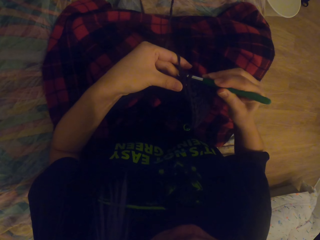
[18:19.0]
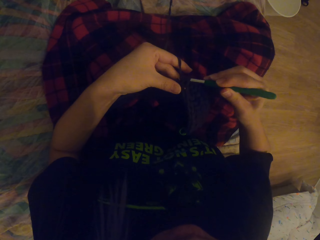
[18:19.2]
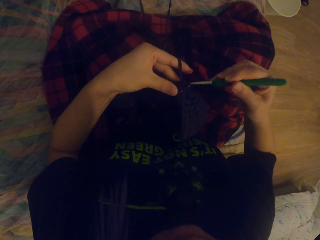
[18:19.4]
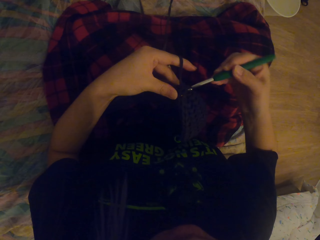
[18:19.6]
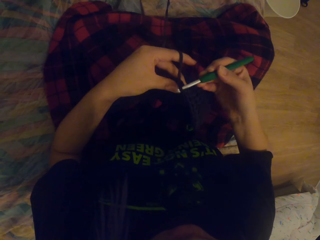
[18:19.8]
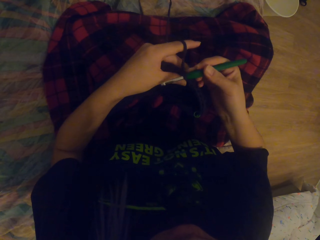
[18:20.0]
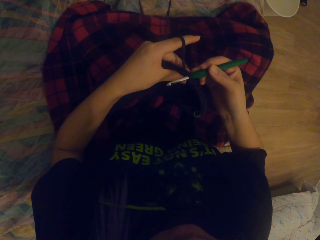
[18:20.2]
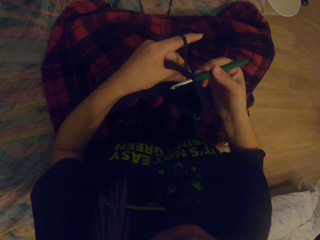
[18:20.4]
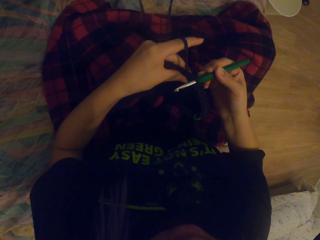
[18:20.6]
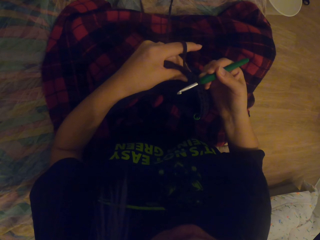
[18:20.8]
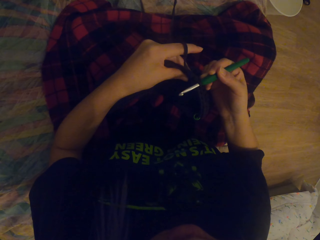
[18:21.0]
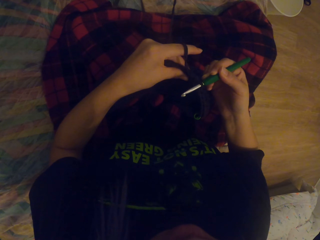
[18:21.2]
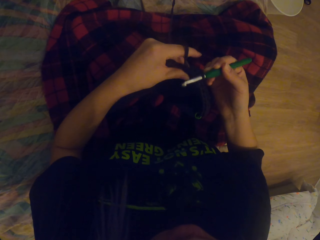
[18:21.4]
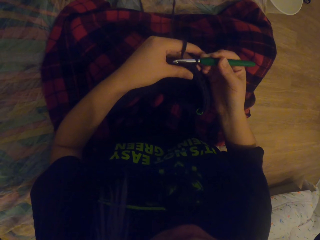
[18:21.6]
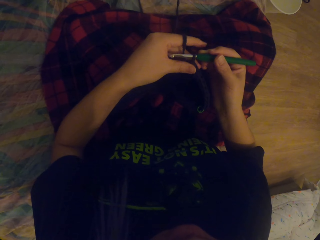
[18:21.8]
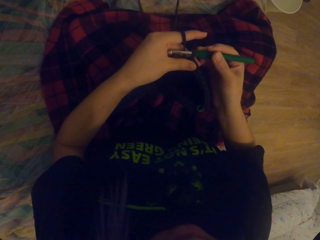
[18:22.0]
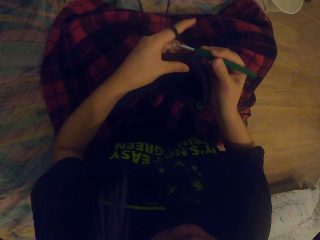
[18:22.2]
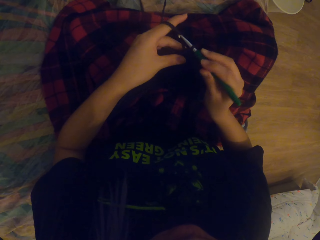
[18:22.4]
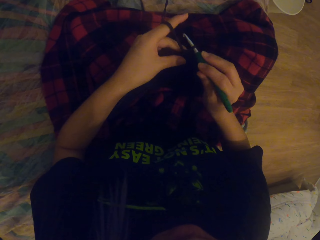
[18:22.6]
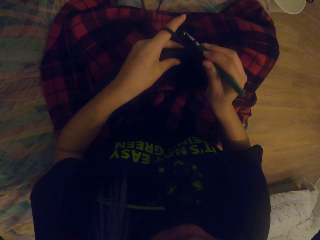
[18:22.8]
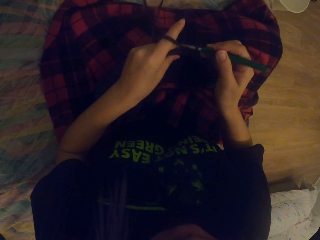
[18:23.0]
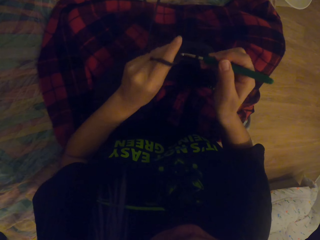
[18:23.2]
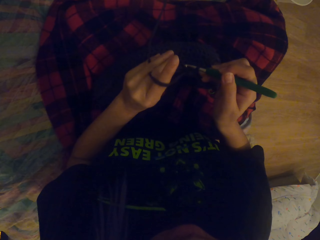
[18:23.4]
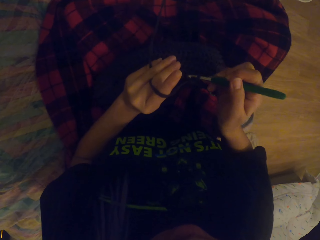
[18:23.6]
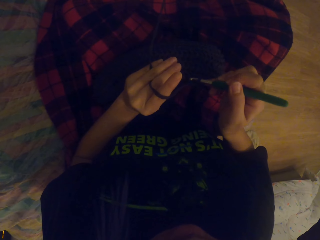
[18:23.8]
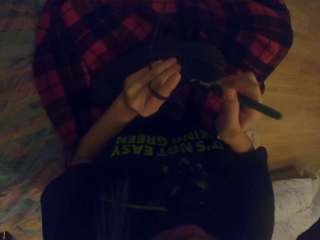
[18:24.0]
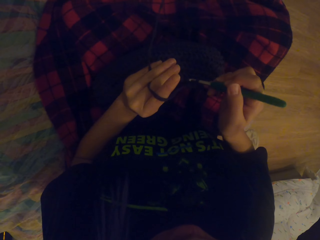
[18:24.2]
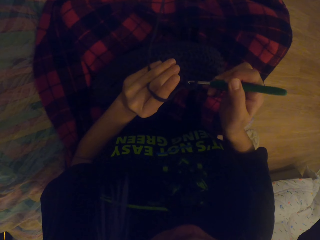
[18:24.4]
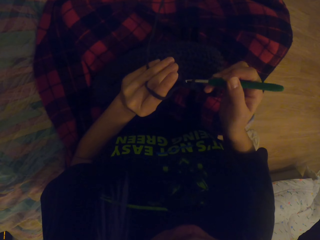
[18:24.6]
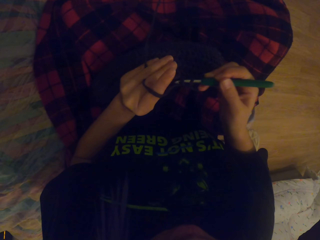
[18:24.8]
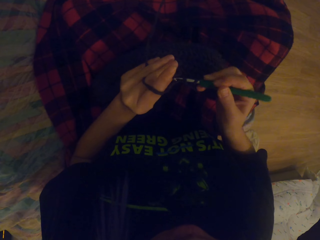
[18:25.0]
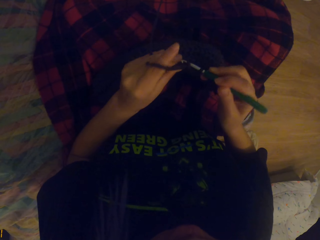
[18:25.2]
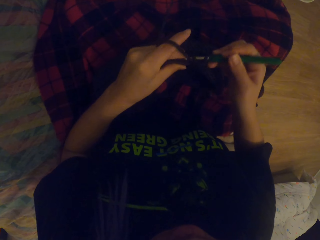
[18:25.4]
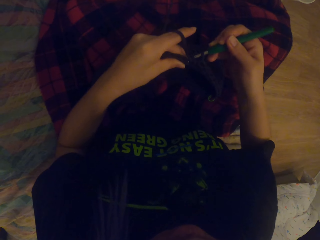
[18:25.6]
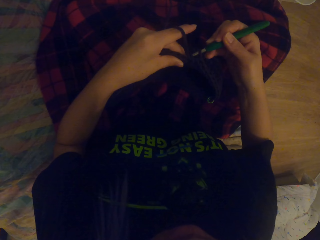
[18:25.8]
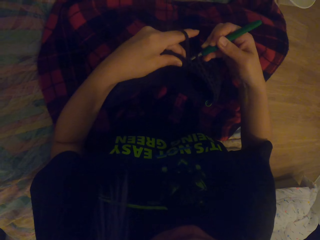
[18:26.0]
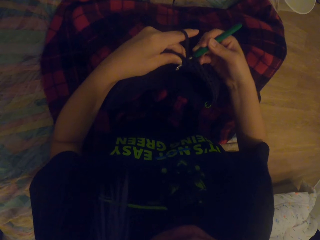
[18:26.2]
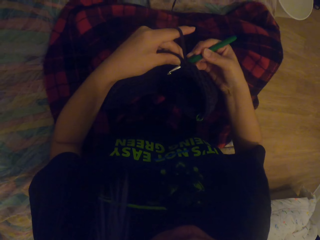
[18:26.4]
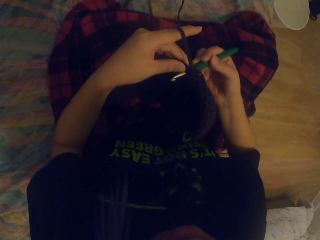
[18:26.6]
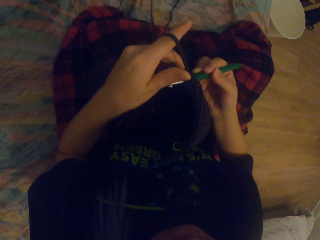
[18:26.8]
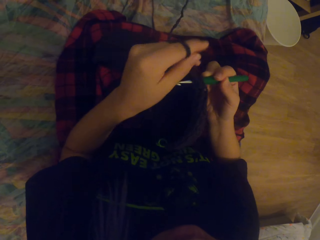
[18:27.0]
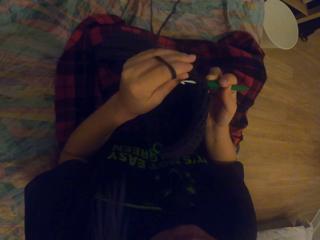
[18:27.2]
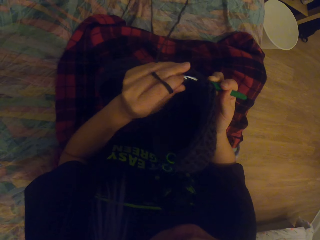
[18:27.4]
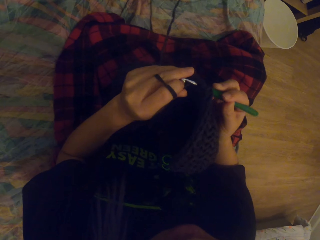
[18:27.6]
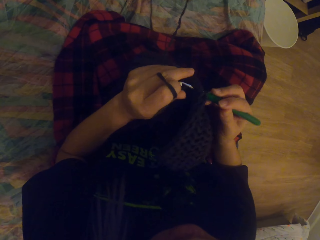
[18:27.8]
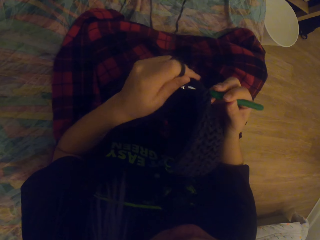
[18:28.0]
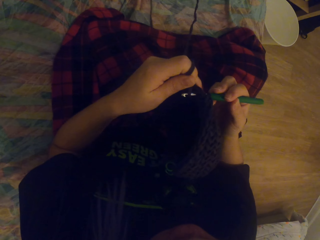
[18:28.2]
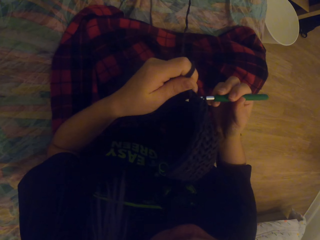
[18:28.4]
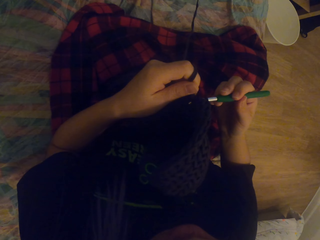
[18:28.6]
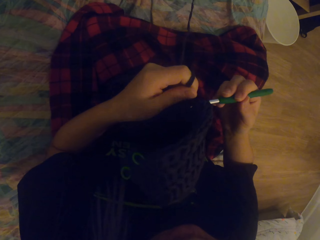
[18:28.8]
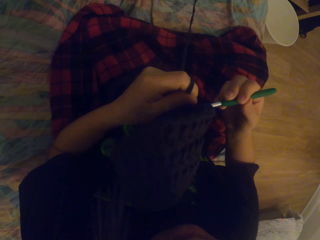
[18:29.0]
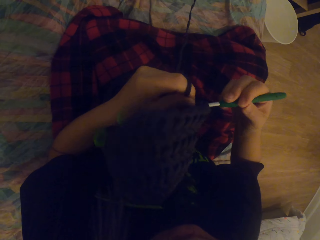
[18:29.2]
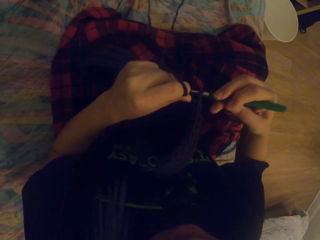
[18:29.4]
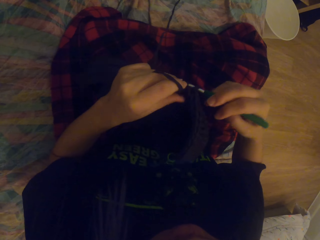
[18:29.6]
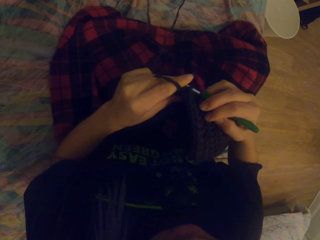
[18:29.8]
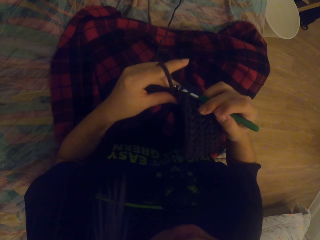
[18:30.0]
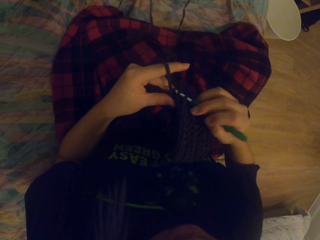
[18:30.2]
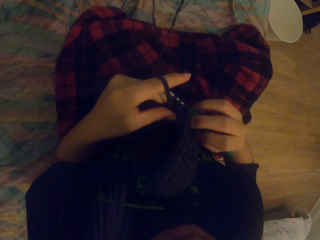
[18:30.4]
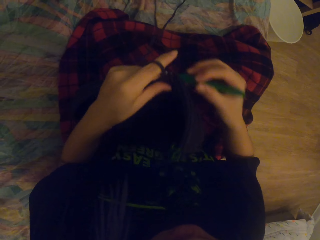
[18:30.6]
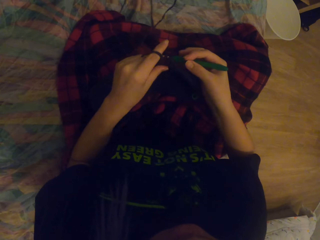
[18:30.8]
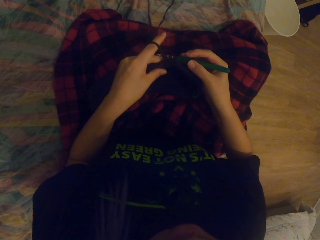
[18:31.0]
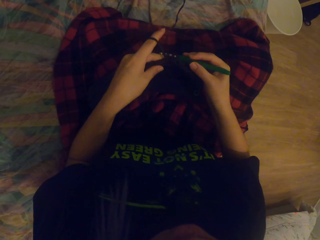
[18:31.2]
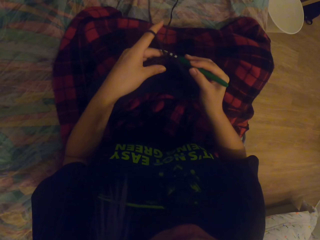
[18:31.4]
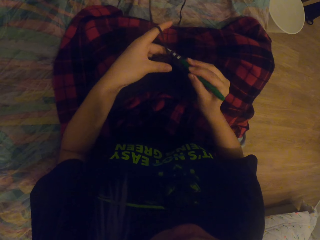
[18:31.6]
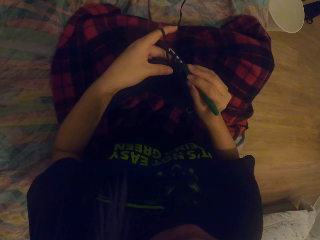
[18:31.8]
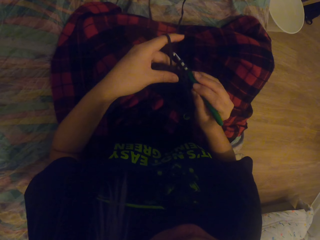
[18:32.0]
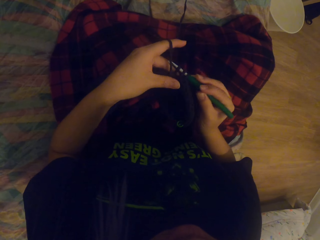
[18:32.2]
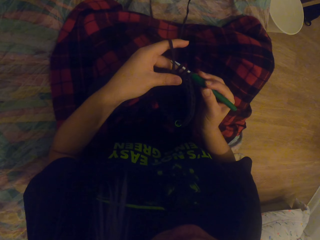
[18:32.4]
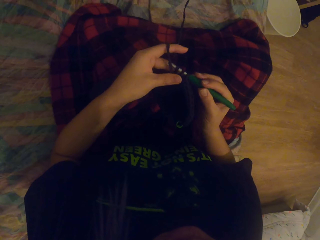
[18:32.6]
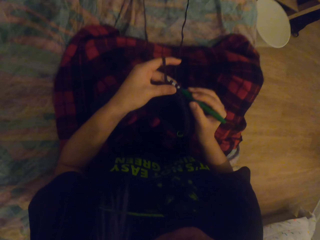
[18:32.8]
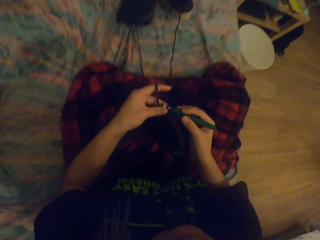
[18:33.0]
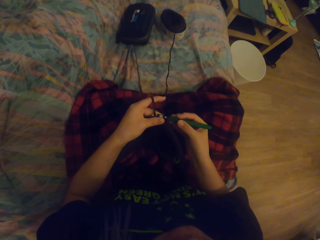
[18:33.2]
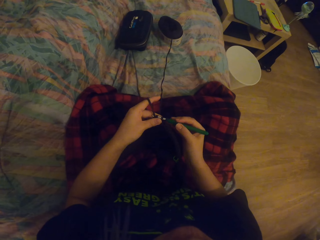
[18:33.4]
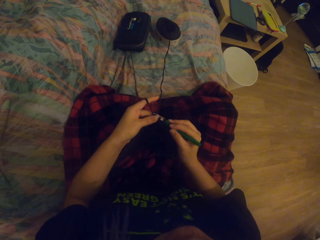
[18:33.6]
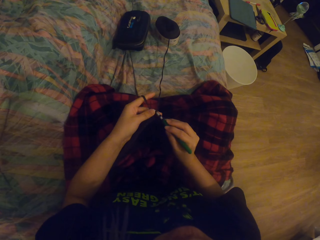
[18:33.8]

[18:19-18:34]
The camera wearer pulls the thread. They look at the fabric. They knit the fabric with the needle. They roll the thread on the needle. They move the needle. They put the fabric on the laps. They knit the fabric with the needle.

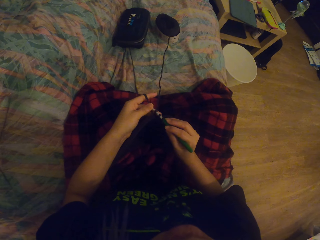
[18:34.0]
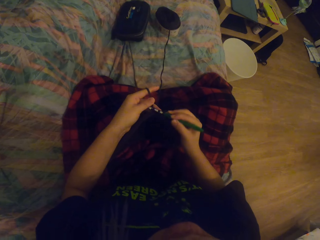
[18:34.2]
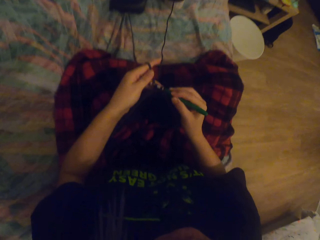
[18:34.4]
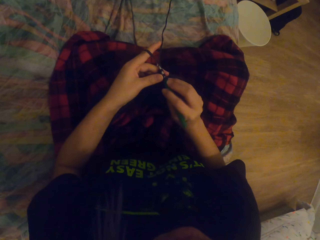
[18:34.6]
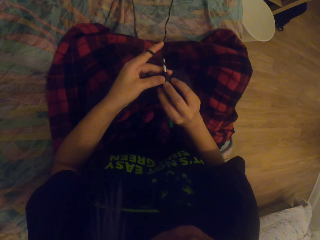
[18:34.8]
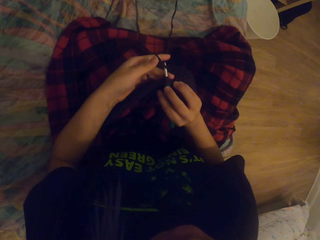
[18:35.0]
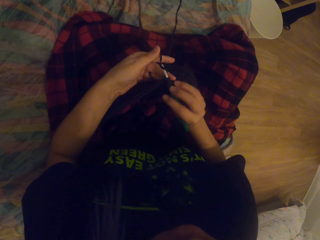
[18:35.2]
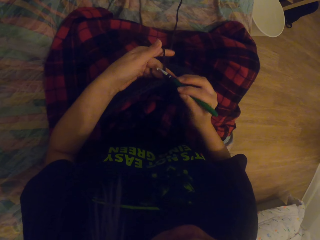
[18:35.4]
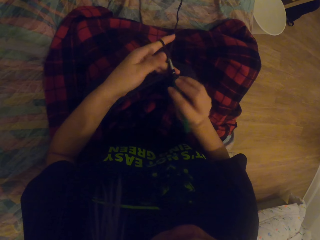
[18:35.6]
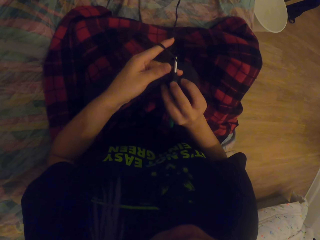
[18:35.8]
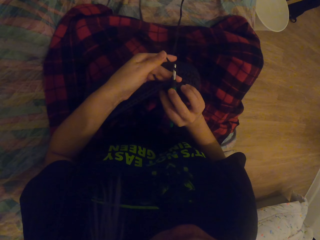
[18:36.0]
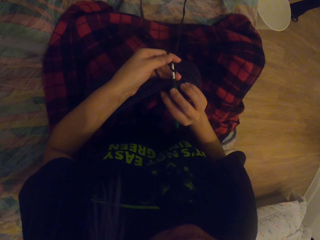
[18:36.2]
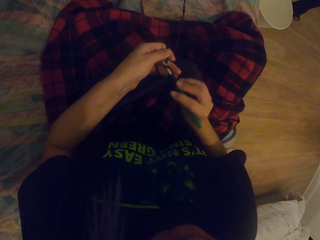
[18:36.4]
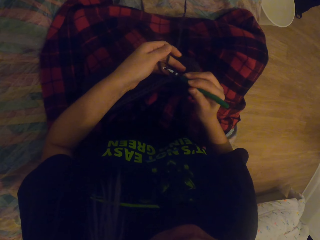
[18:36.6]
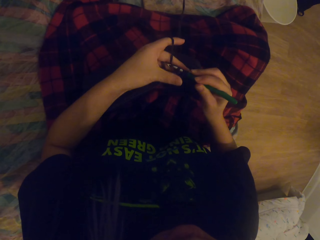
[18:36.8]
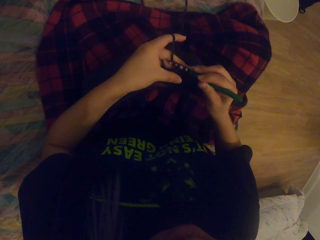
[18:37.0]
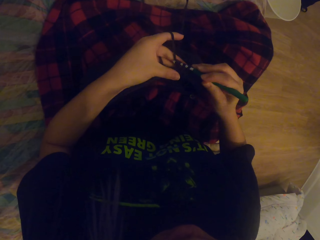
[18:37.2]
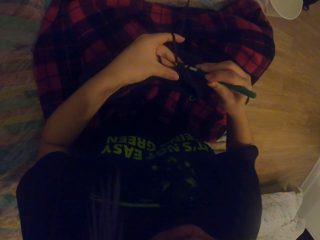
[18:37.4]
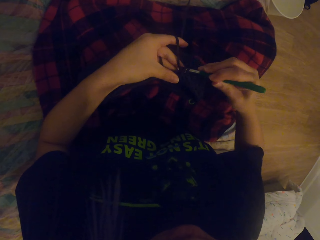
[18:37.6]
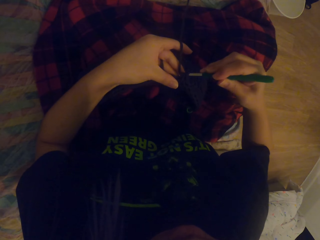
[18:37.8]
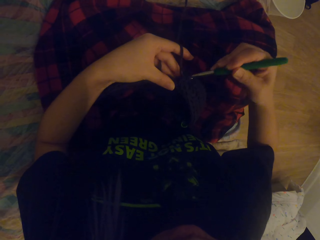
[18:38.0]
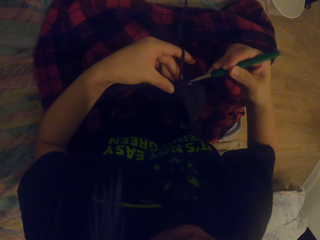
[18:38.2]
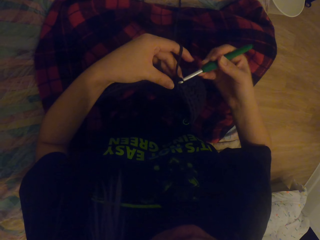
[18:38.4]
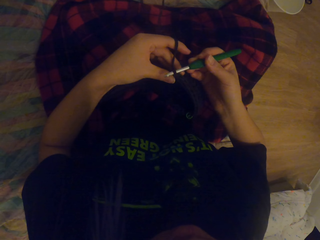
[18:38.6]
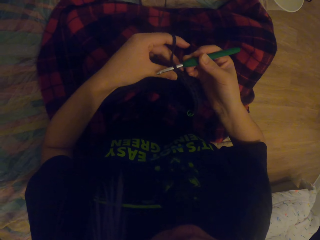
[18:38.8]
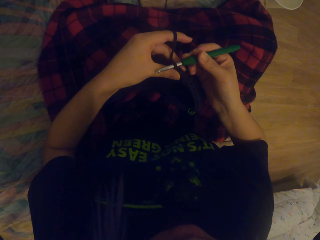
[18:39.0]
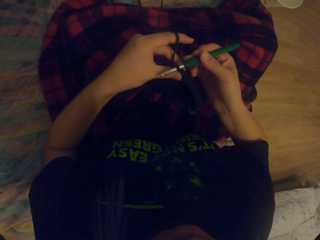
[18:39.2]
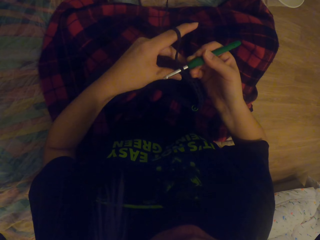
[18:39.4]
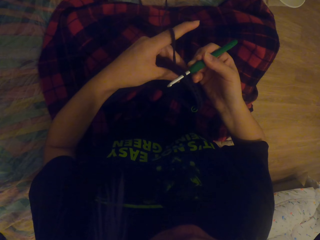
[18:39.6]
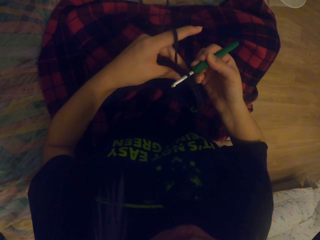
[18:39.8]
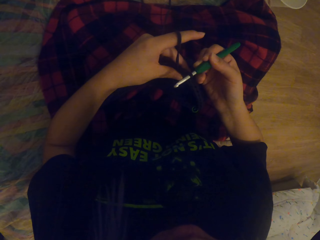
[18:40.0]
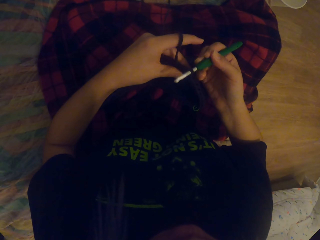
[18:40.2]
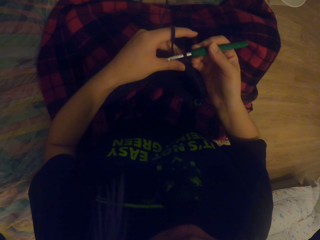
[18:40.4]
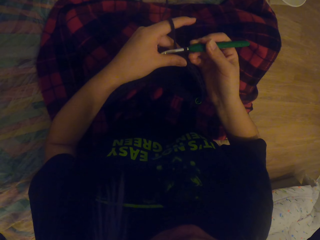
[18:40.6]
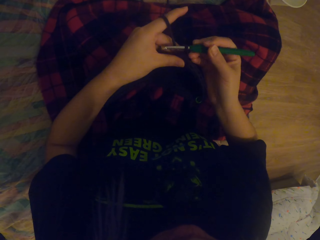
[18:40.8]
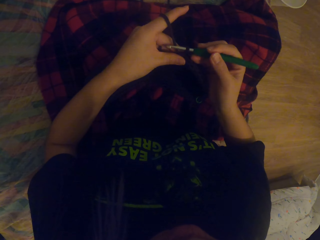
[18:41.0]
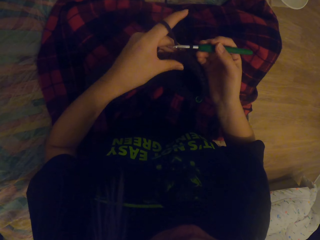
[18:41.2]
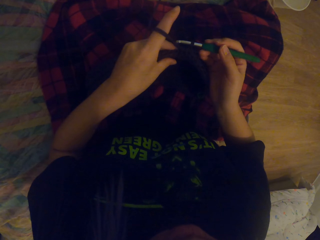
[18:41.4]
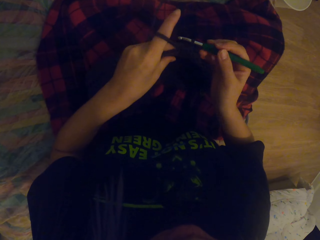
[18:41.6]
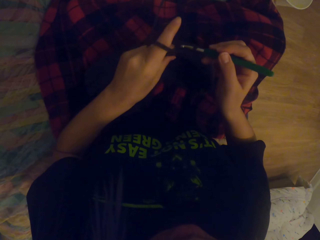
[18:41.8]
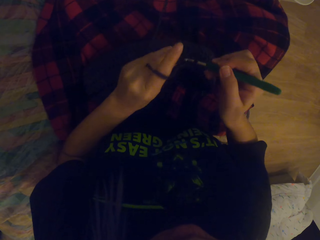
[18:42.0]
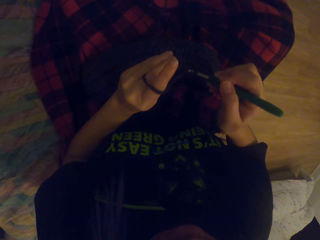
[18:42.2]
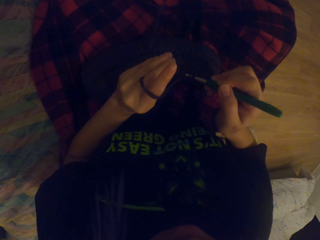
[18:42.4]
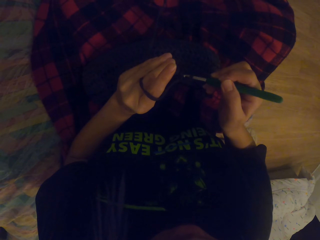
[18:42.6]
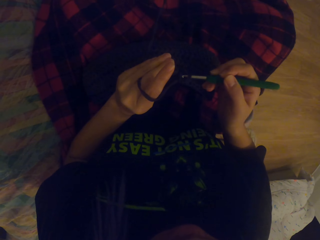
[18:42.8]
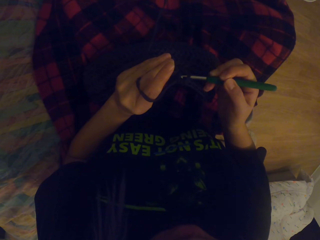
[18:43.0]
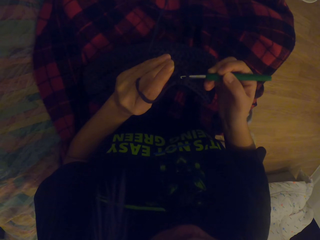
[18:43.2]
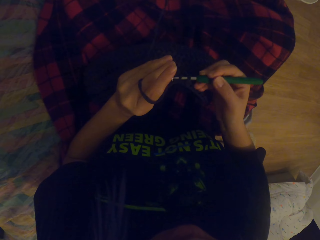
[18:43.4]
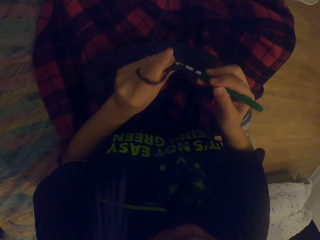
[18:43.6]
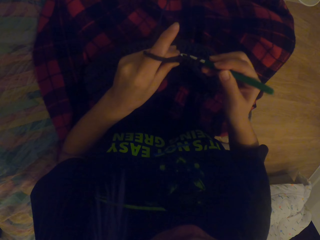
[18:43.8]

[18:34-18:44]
The camera wearer pulls the thread with the needle. They move the fabric. They look at the fabric.
